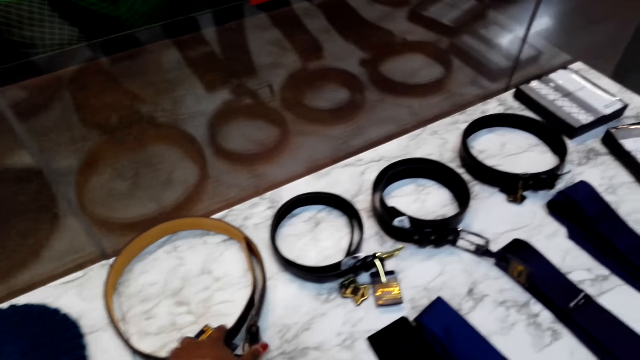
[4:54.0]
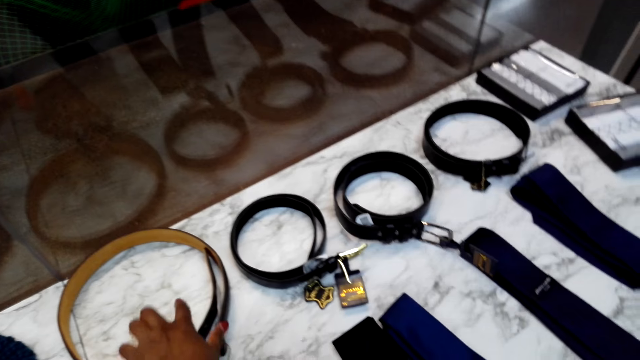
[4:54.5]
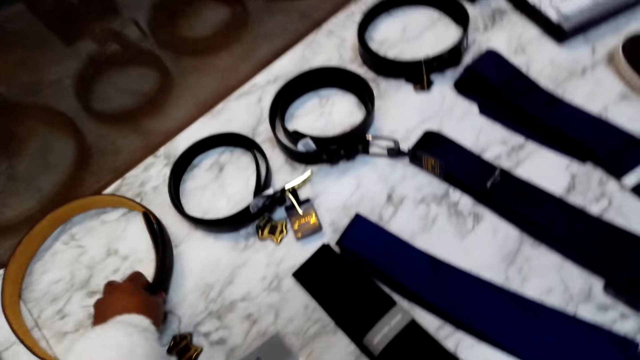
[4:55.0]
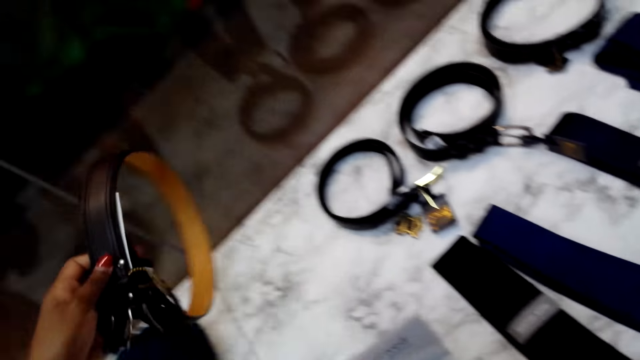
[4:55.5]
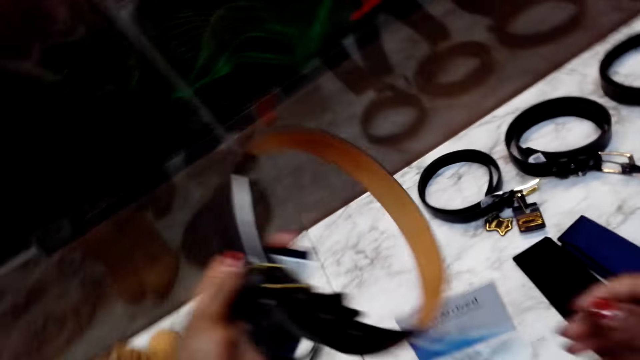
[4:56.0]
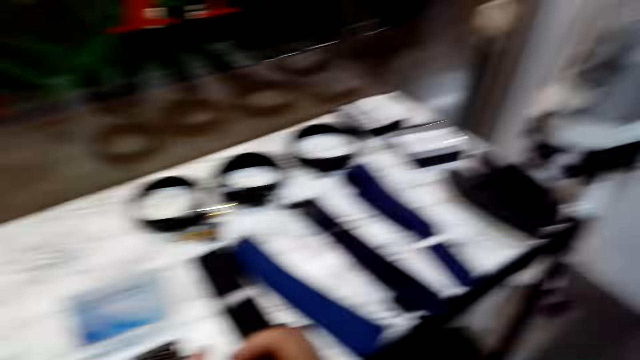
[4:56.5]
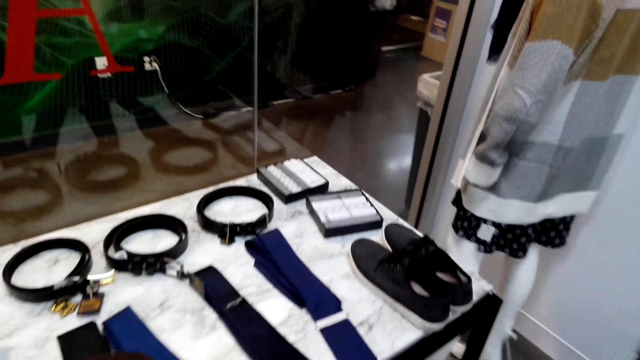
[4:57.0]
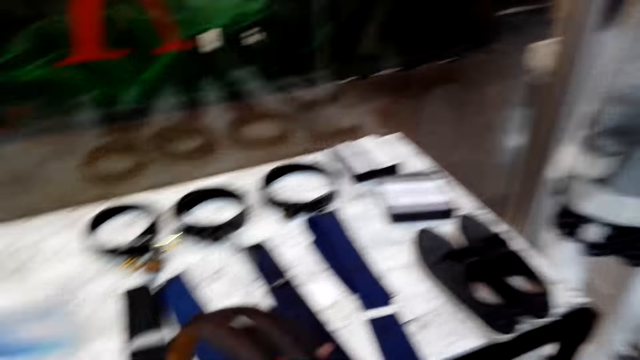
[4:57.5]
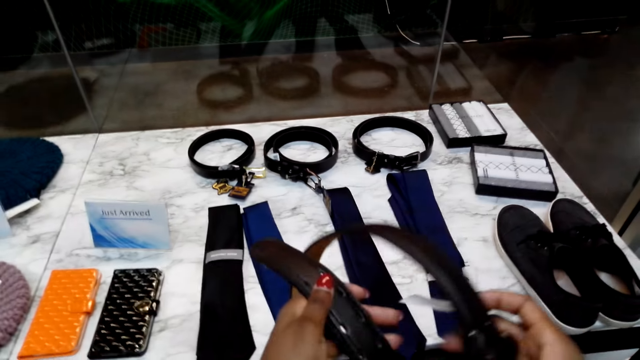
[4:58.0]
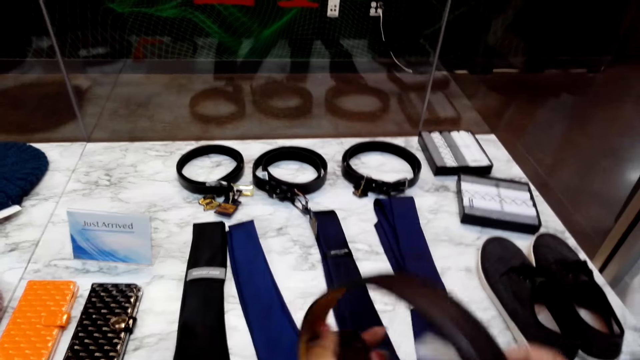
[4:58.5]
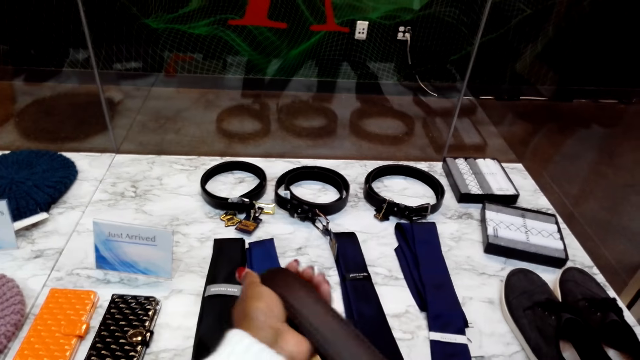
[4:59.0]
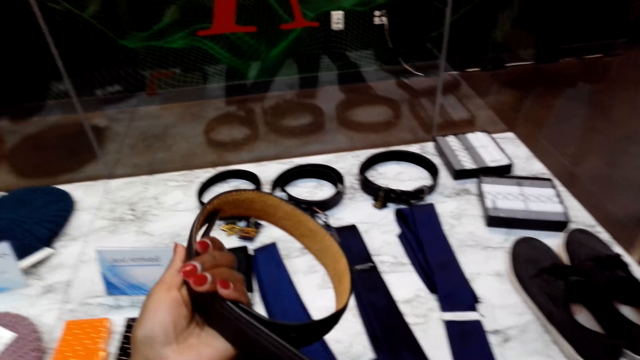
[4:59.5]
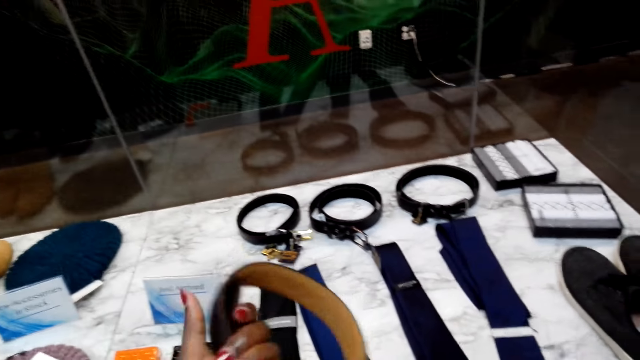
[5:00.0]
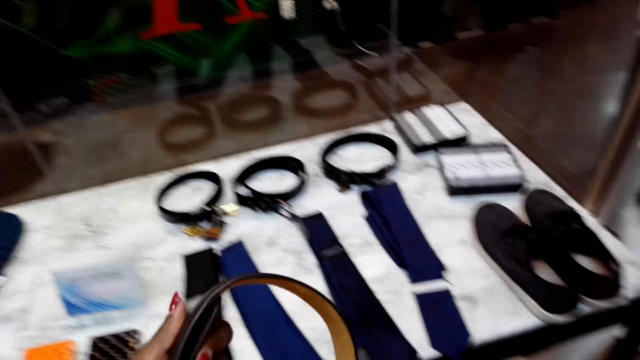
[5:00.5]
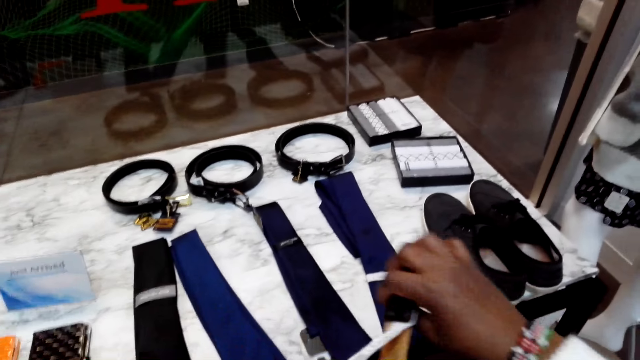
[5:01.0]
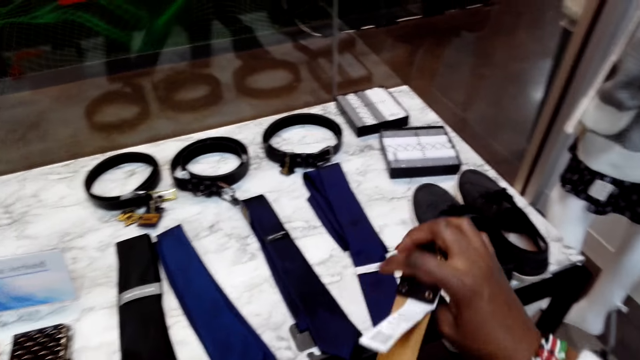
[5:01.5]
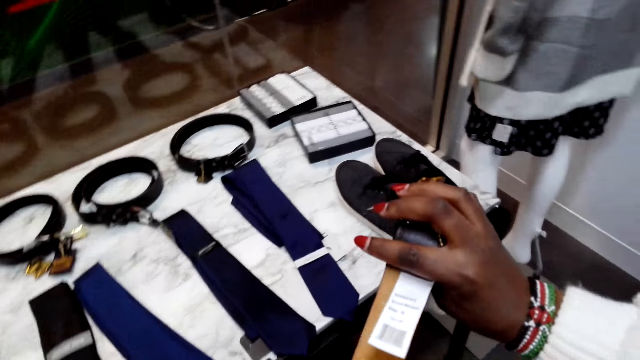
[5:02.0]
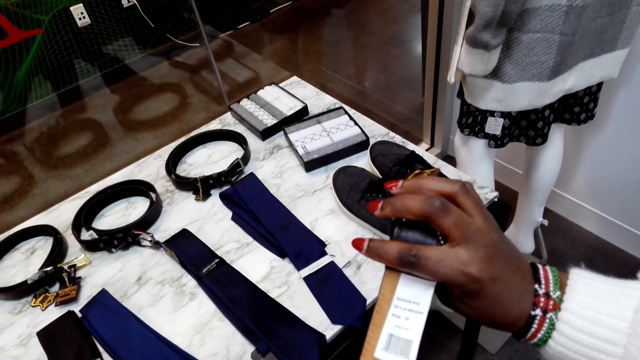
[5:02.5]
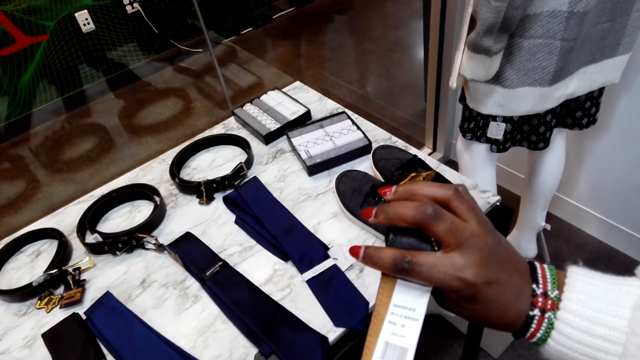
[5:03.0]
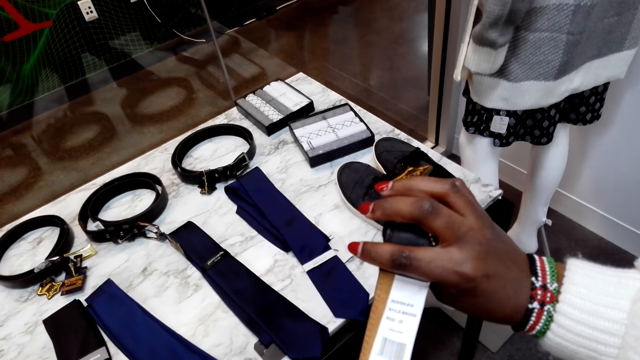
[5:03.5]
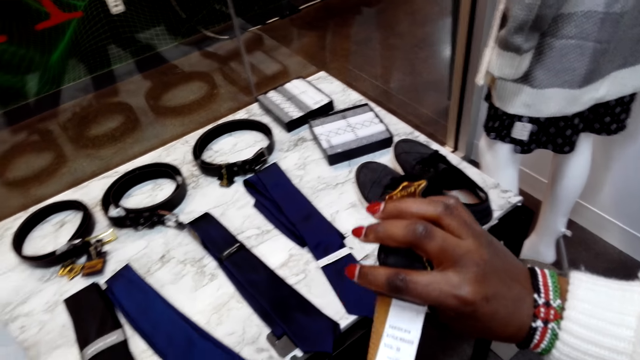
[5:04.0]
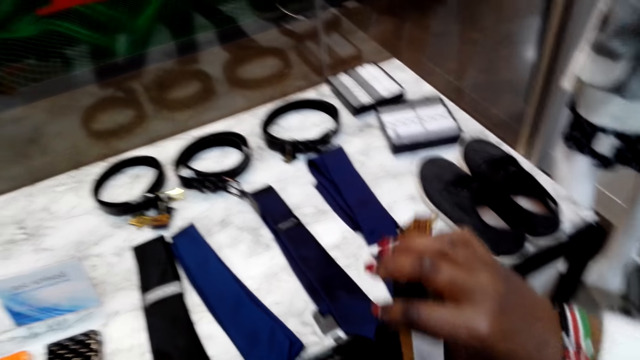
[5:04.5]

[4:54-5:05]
The camera wearer touches a belt on the display table. They pick the belt on the display table. They straighten the belt. They look at the belt. They fold the belt. They read a tag on the belt.

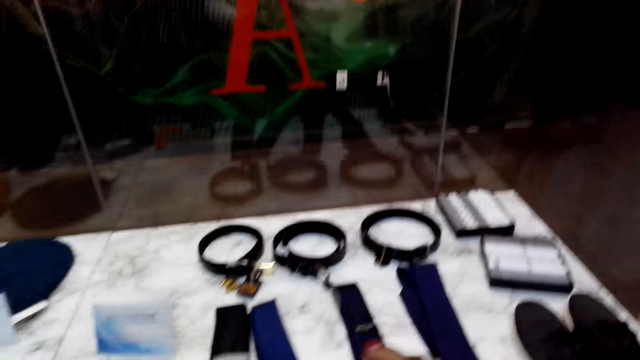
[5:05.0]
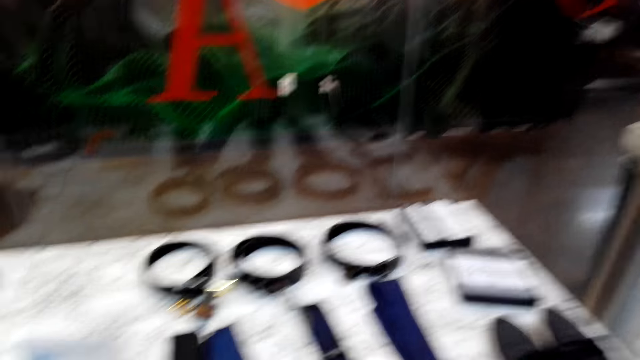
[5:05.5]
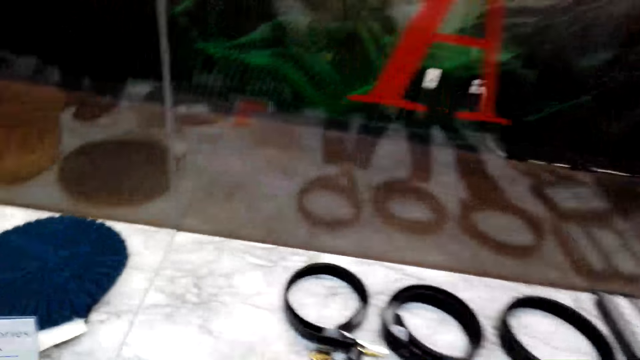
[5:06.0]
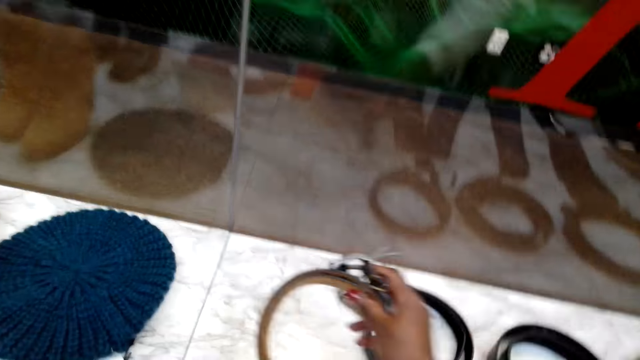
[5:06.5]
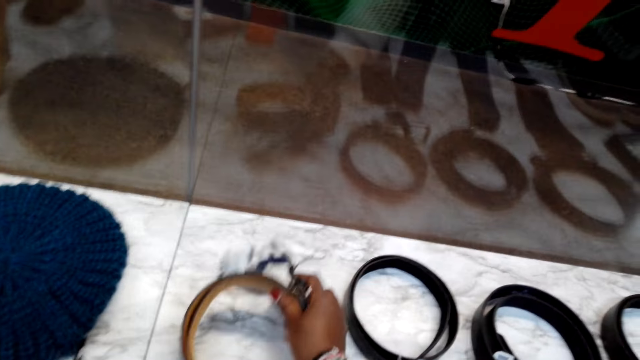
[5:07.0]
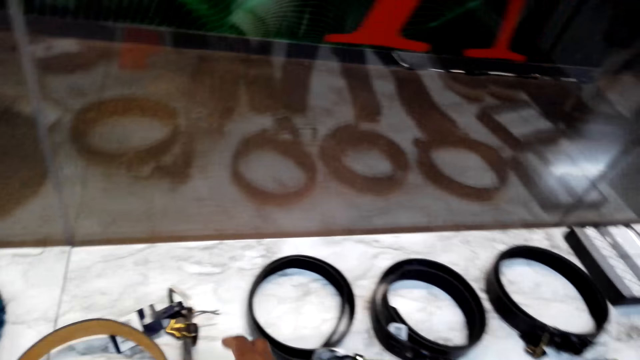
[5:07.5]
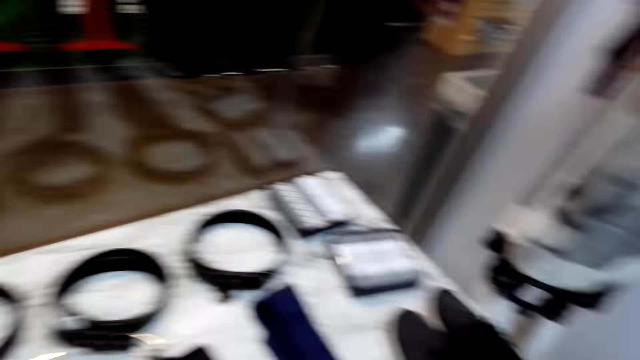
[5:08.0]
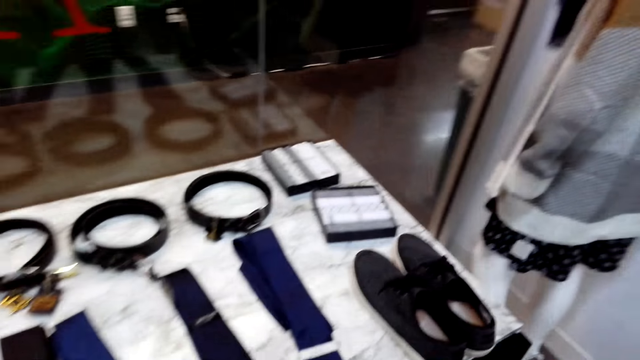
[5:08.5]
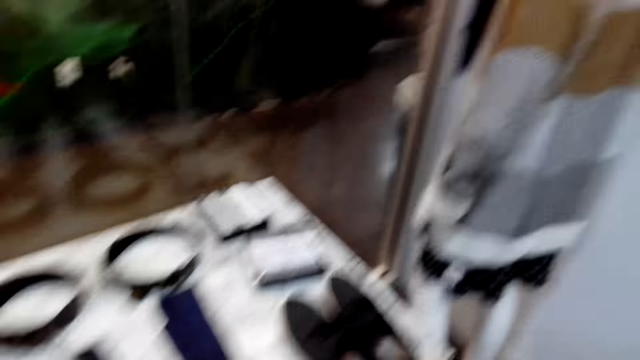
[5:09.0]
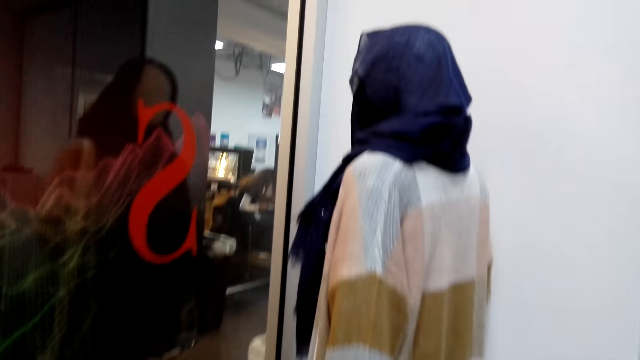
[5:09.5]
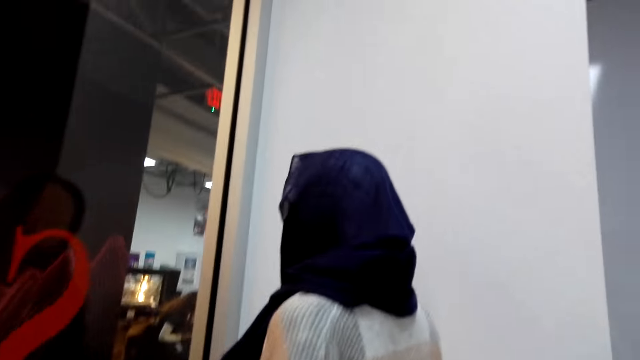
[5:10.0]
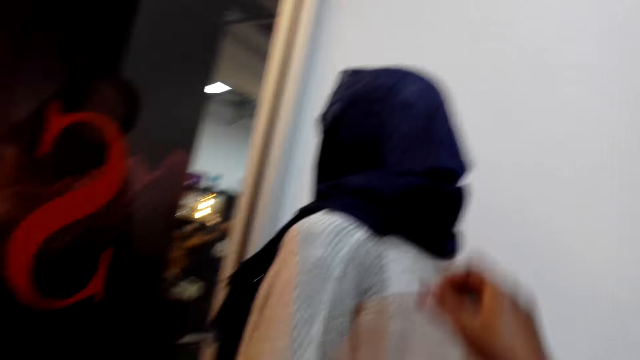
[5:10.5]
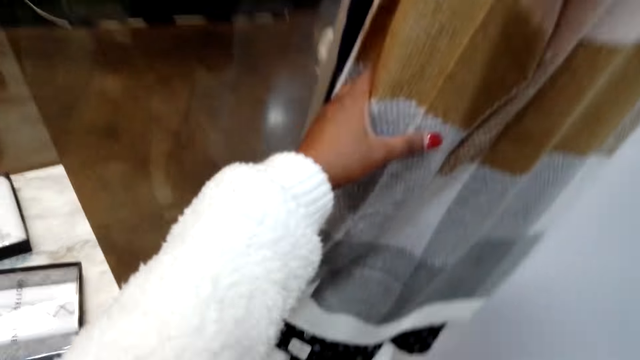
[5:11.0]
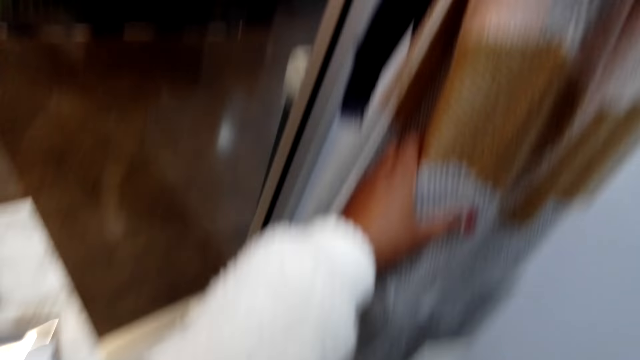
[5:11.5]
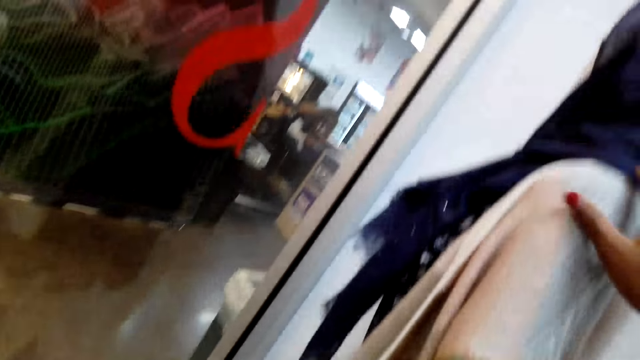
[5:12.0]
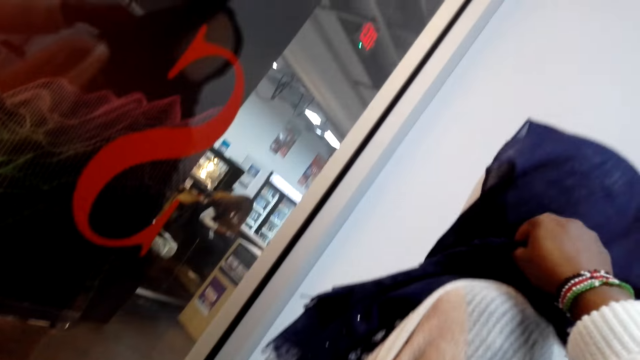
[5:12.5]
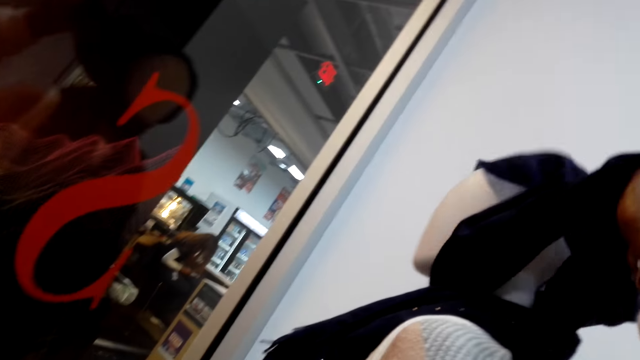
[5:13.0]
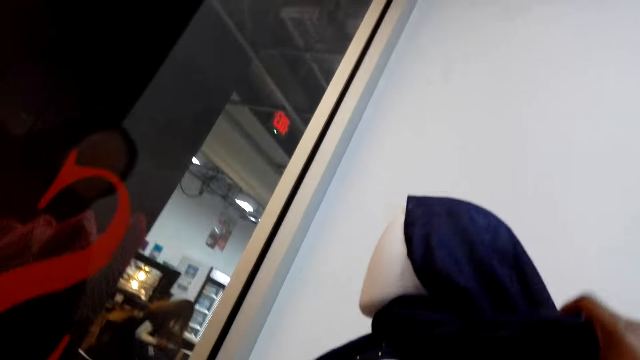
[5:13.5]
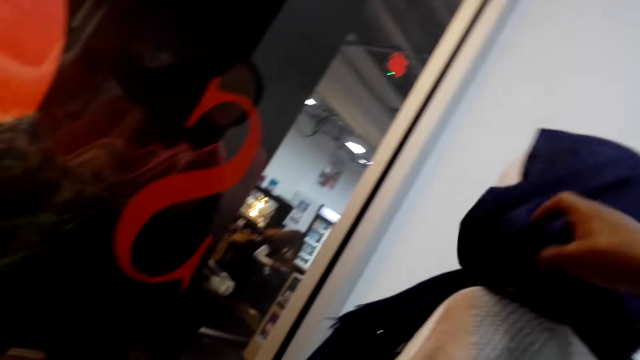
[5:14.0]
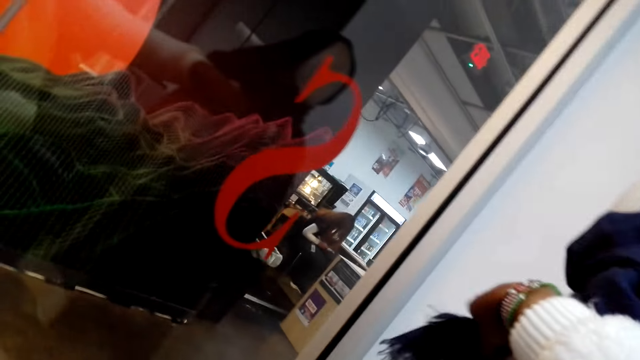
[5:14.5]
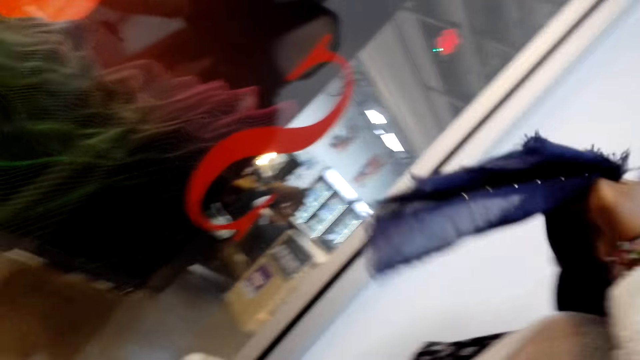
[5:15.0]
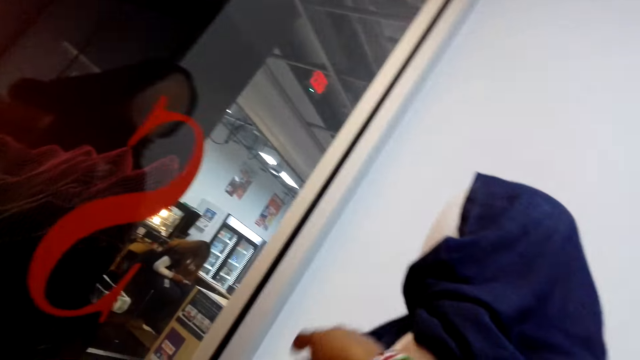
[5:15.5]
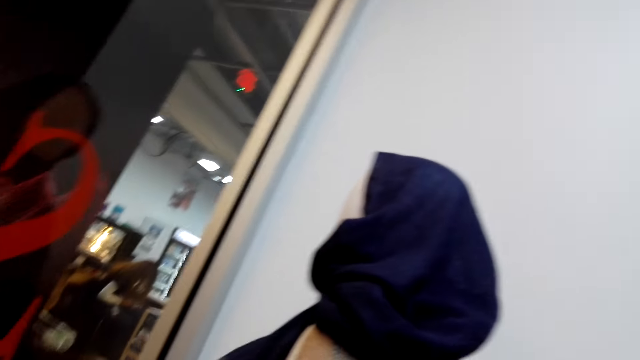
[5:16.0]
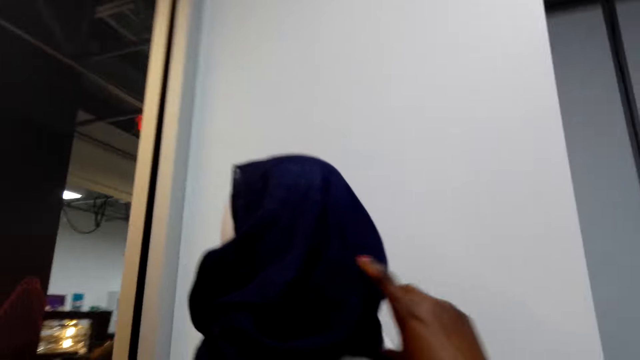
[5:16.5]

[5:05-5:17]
The camera wearer folds the belt. They put the belt on the display table. They walk in a cloth shop. They unwrap a scarf on a dummy. They put hands on a sweater. They pick the scarf.
